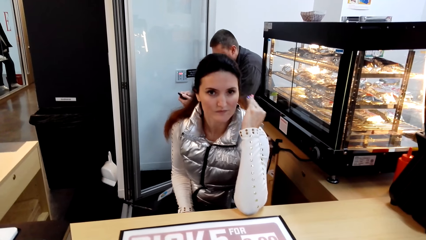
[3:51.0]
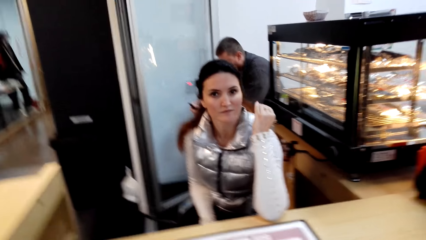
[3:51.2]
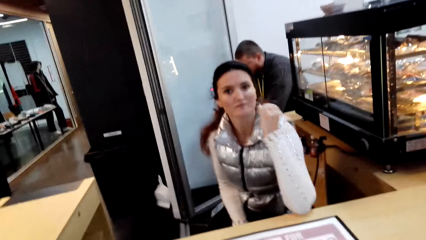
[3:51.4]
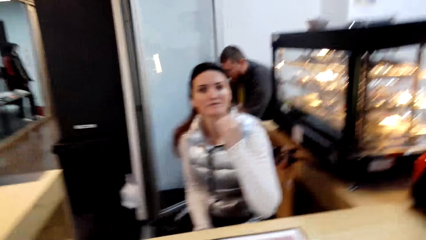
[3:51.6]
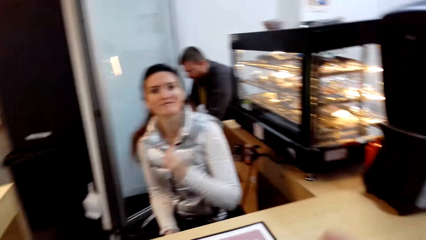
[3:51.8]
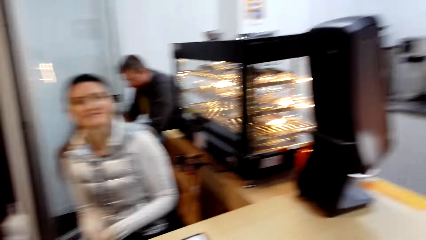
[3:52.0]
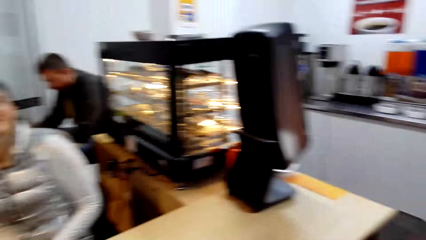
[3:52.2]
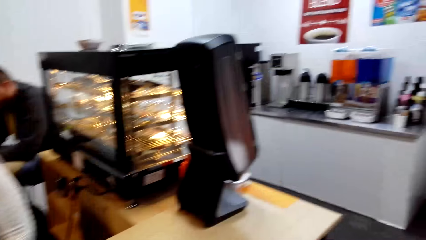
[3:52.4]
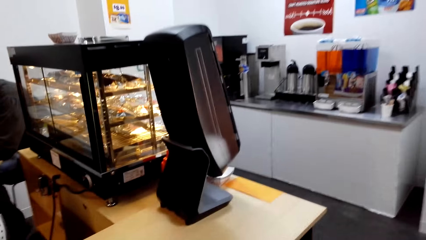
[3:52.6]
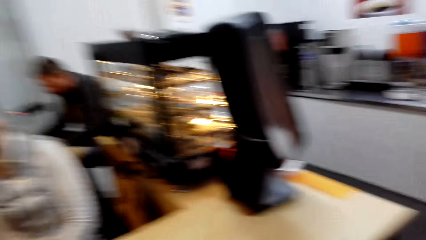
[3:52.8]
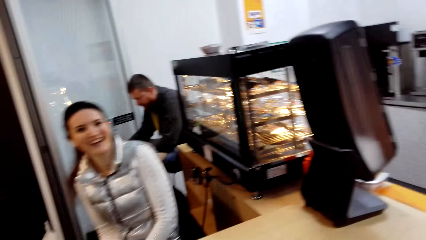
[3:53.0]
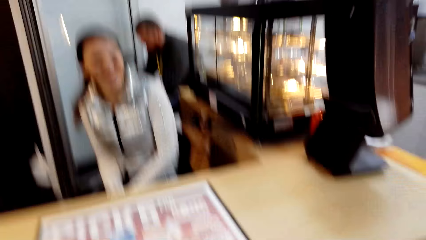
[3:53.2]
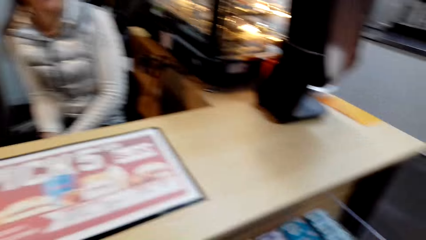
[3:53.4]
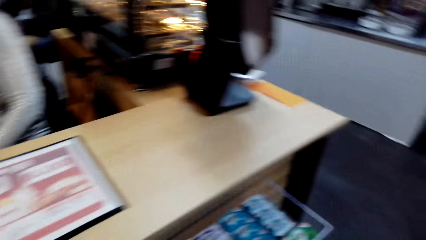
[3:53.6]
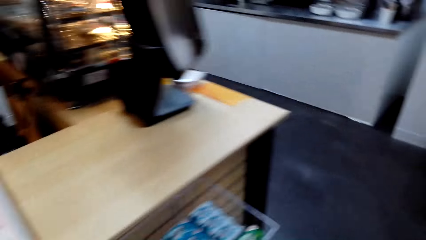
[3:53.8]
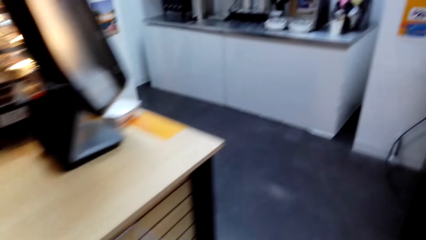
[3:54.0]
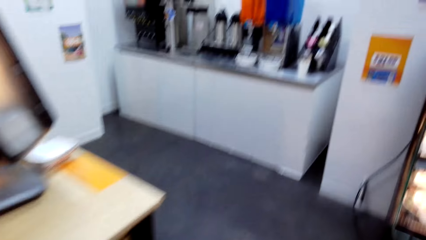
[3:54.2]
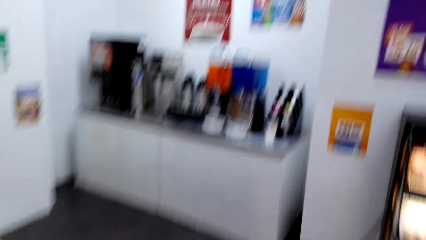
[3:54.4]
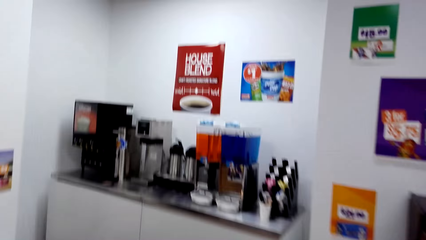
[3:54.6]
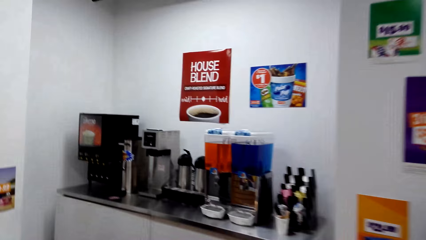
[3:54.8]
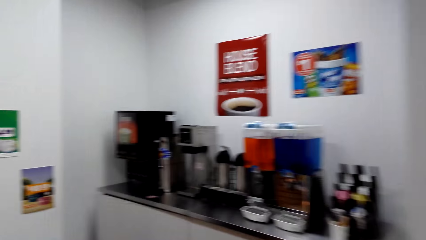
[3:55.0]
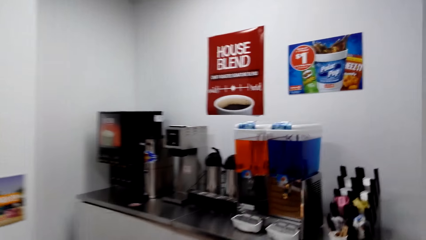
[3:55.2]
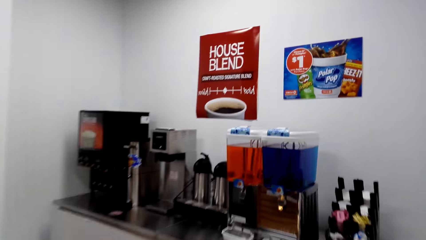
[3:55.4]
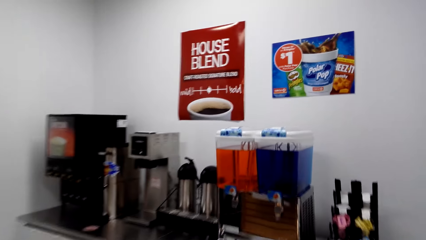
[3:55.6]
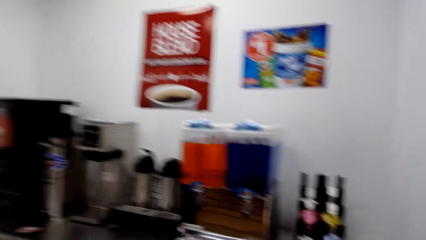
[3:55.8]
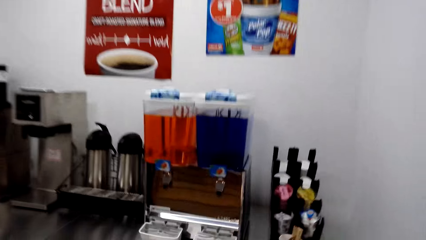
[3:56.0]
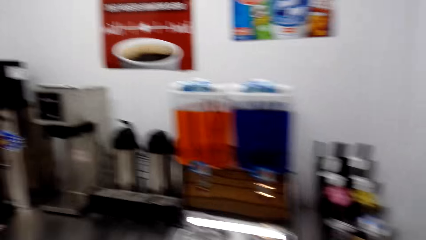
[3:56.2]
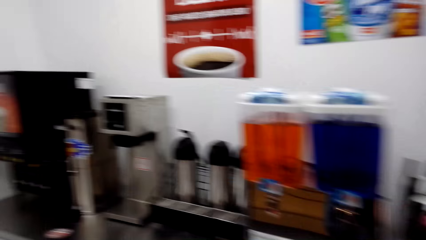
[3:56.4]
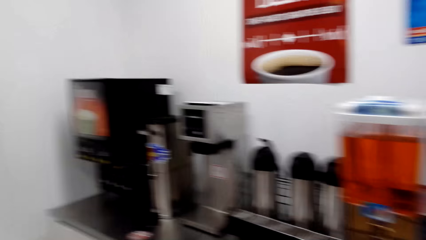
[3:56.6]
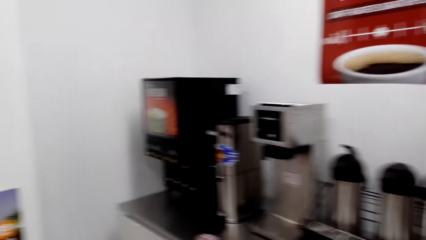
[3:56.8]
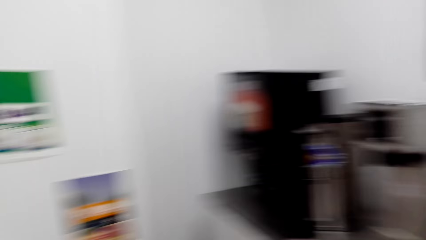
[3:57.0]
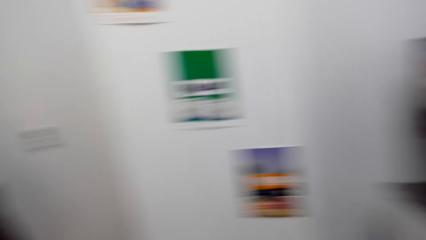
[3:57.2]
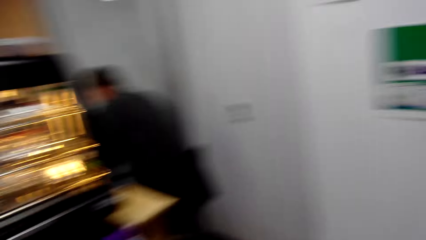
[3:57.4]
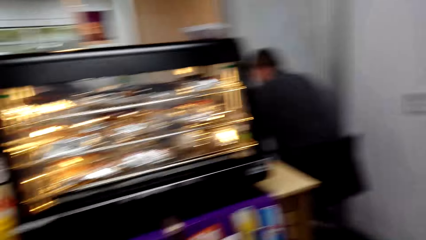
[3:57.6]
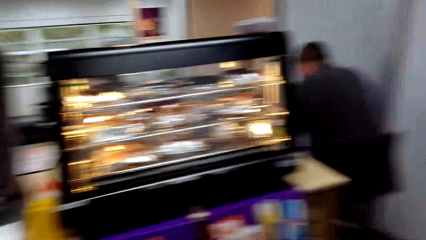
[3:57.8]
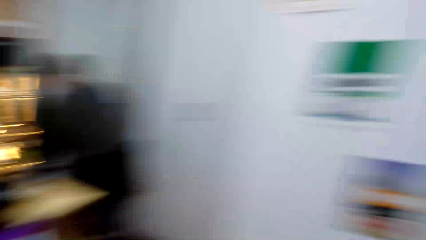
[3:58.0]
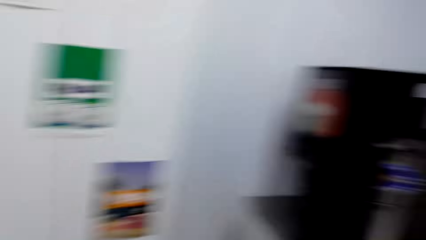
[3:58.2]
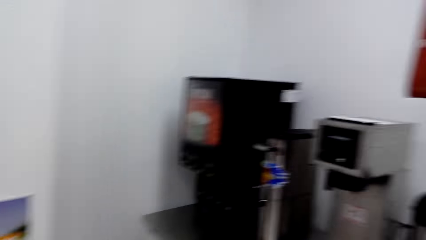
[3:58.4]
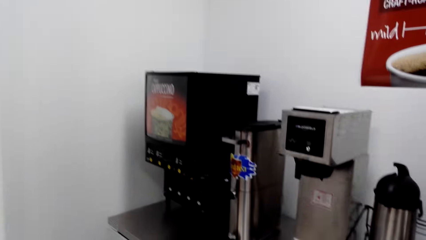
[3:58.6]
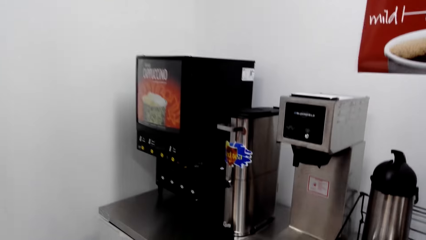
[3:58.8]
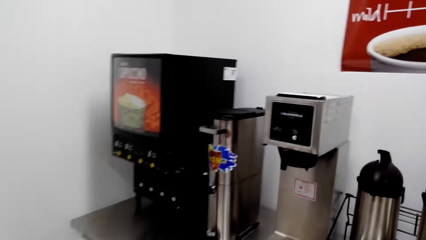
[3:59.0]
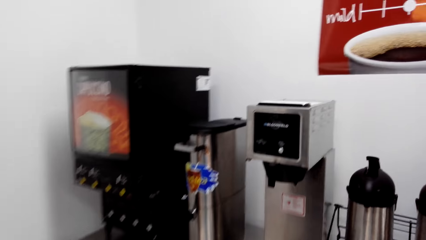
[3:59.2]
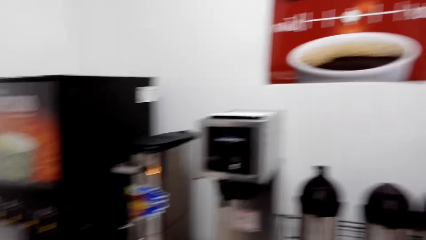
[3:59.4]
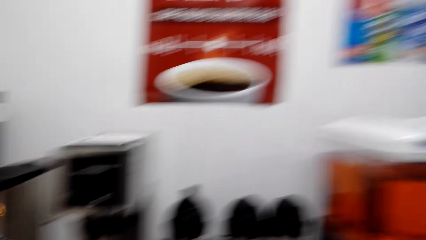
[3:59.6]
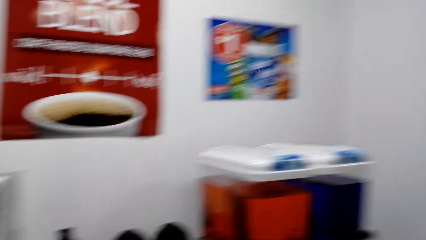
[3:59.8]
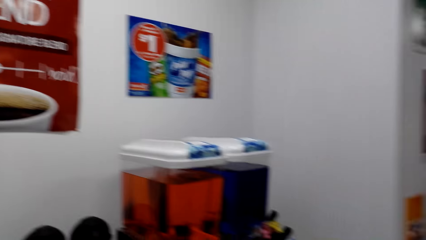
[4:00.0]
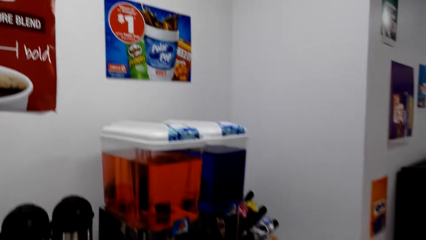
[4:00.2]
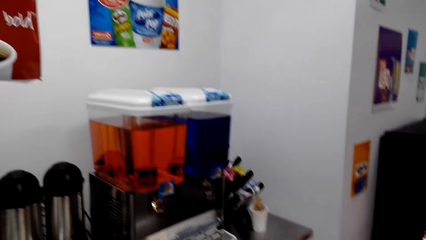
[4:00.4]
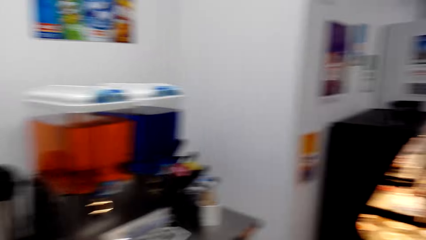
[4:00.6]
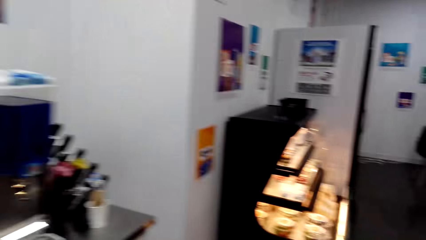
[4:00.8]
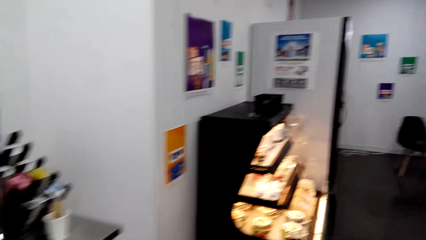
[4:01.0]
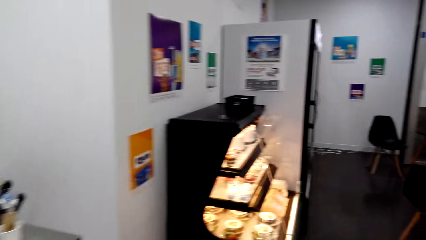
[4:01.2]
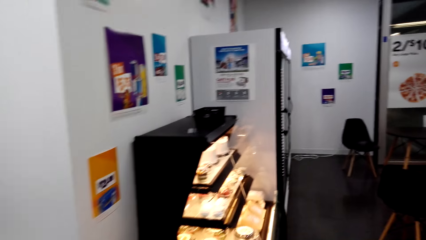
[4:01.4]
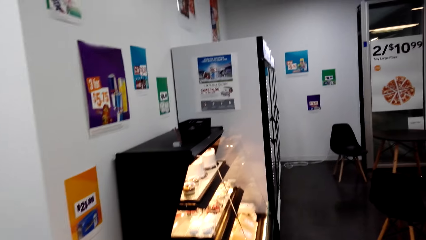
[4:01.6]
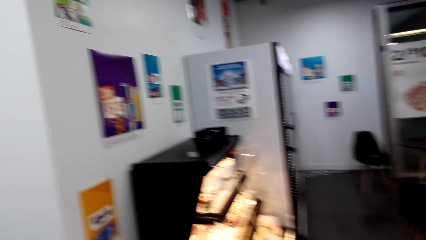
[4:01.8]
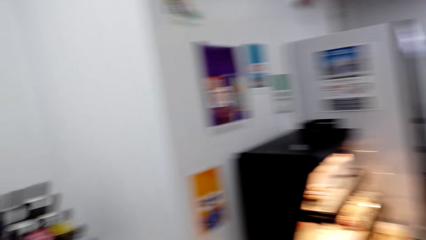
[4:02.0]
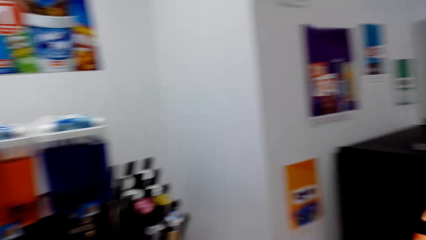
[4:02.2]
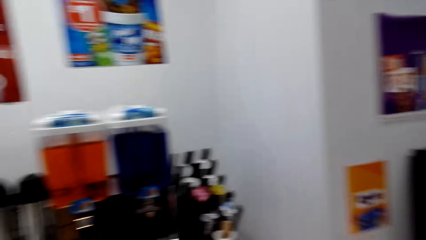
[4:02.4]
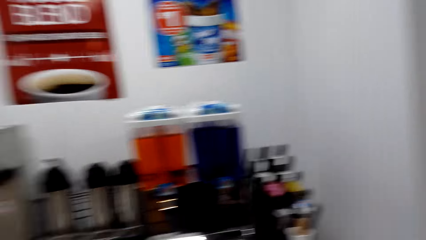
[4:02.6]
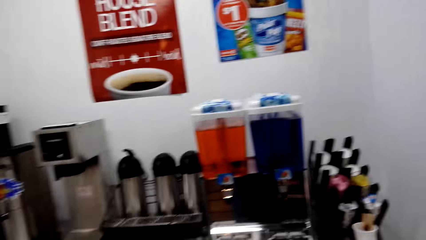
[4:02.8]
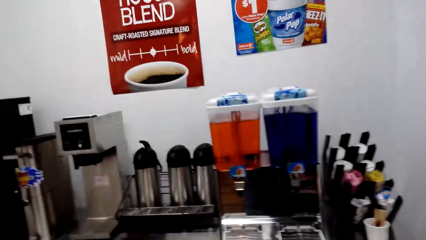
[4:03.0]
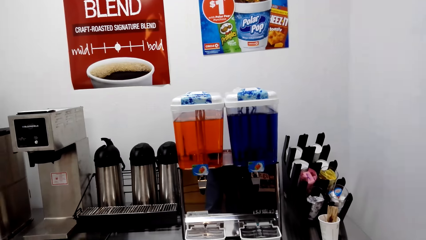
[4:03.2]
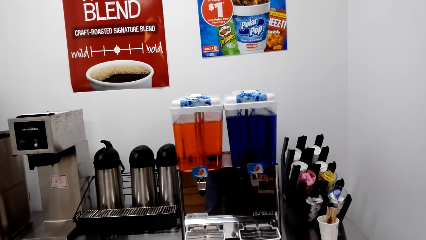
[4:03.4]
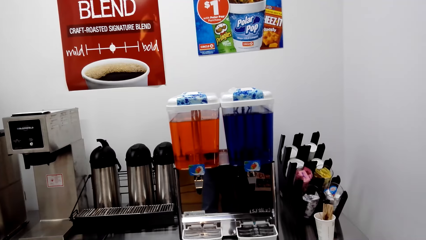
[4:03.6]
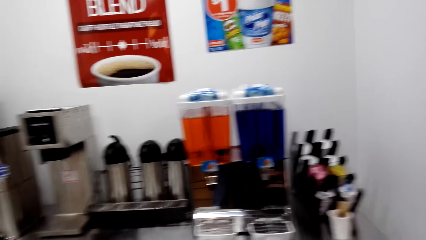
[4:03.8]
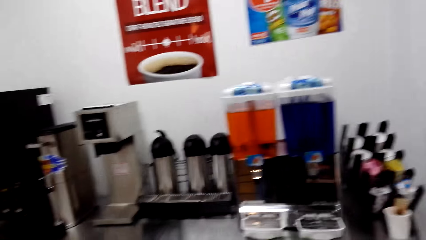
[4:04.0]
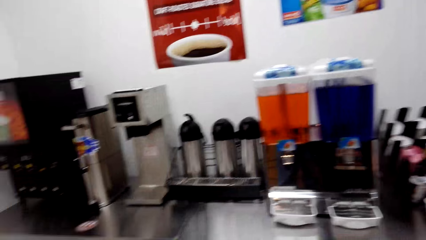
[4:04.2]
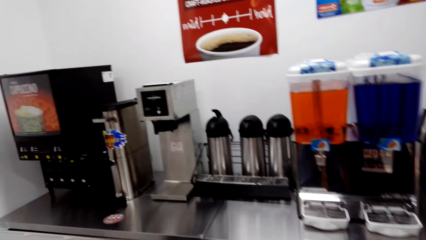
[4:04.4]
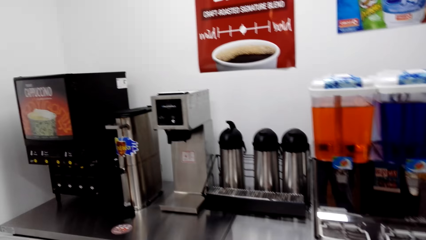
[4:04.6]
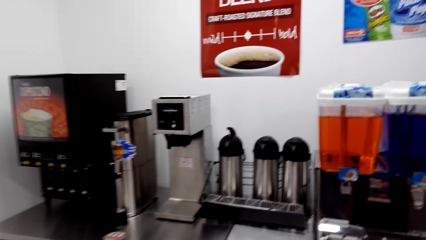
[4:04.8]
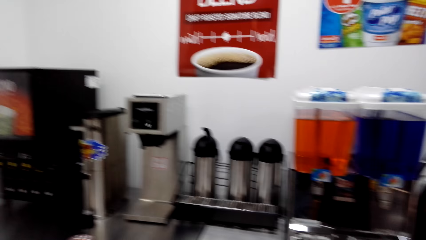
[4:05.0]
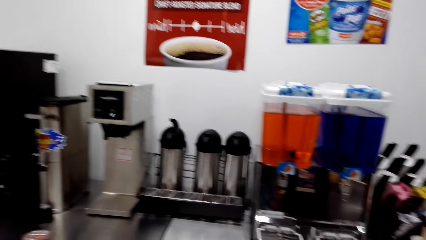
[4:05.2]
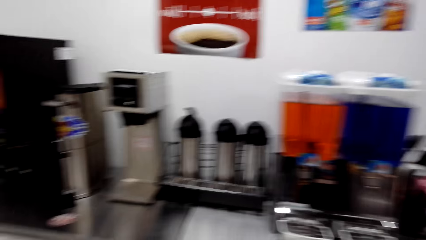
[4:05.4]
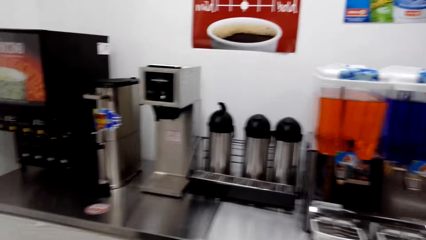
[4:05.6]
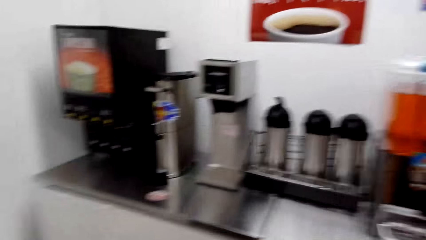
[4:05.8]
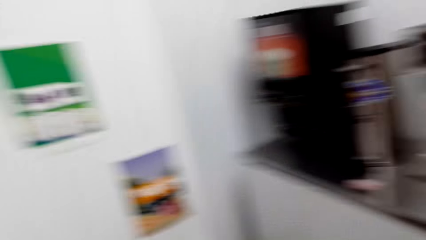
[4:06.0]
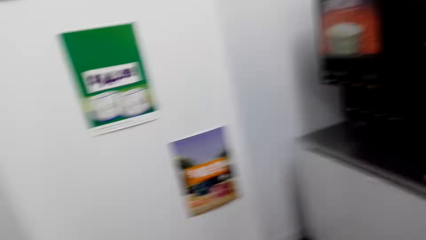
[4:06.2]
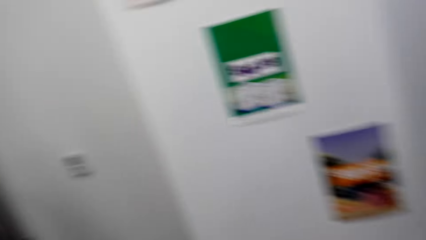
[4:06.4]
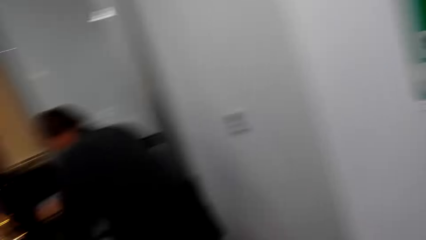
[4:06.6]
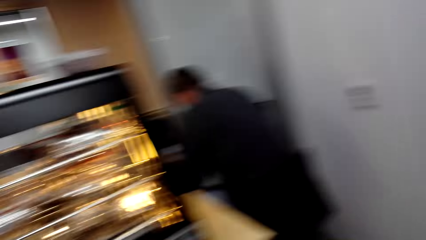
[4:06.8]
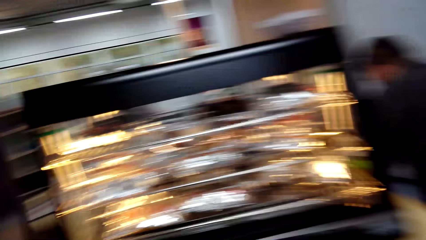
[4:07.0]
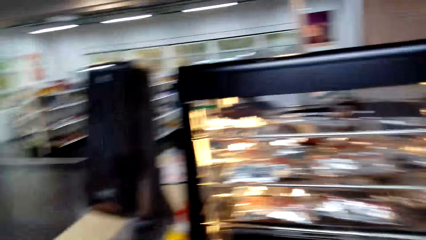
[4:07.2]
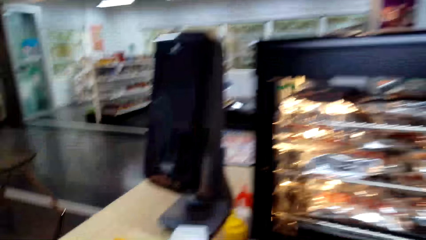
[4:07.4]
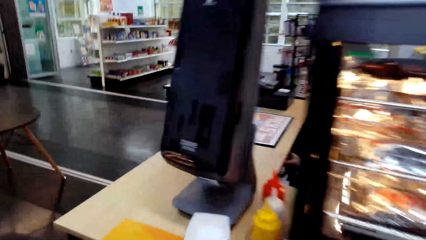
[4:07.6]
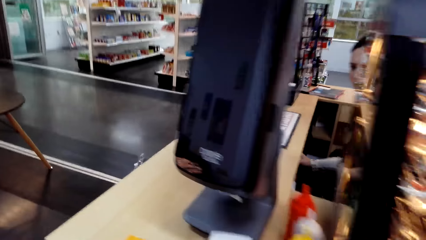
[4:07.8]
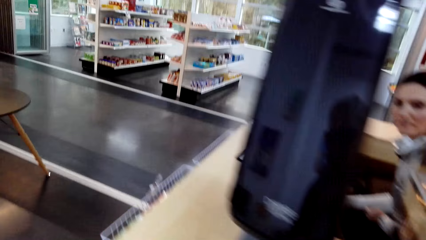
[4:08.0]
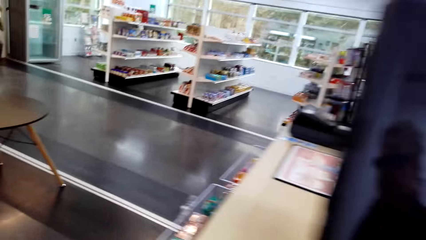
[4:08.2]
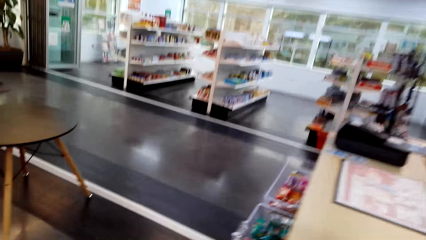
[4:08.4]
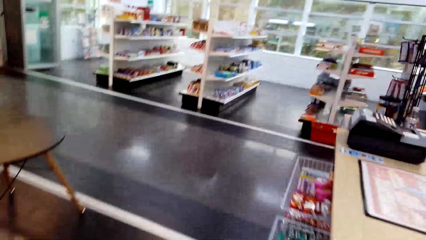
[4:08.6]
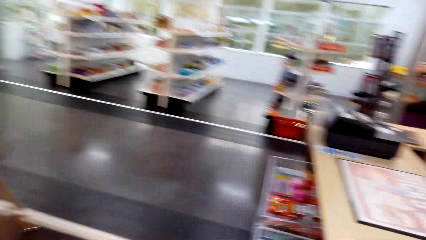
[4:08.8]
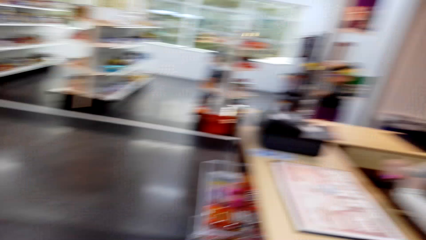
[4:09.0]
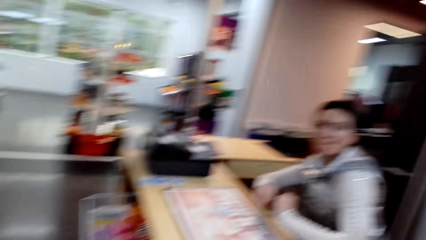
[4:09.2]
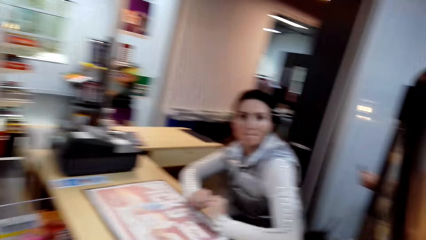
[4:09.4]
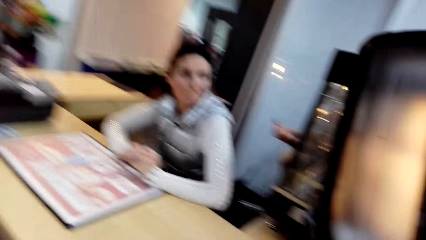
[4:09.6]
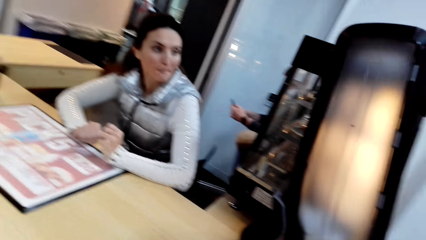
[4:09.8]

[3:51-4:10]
A person looks at another person. The camera wearer looks around. They step forward. They look around. They step forward. They look around. They look at the coffee machine. They look around. They step forward.
